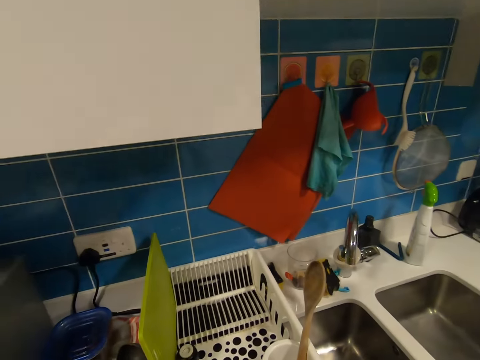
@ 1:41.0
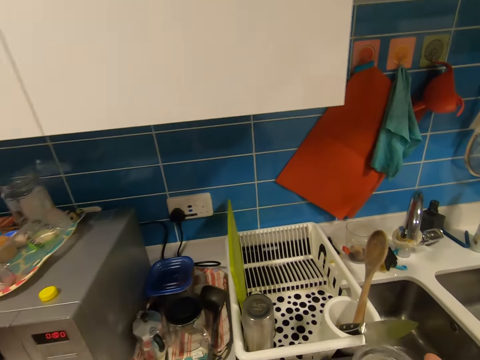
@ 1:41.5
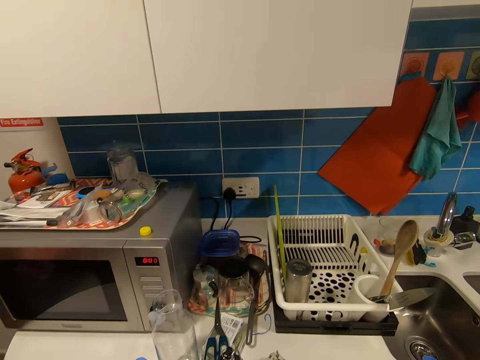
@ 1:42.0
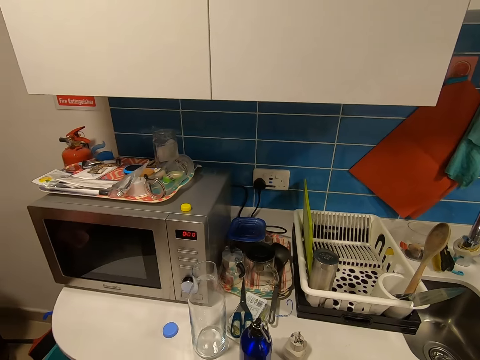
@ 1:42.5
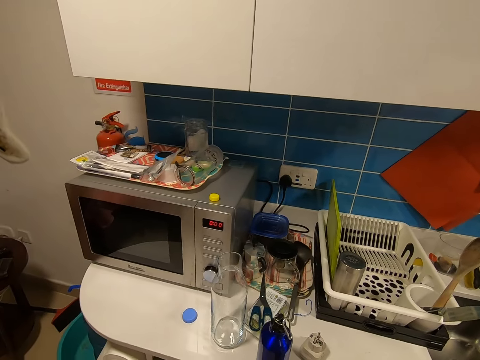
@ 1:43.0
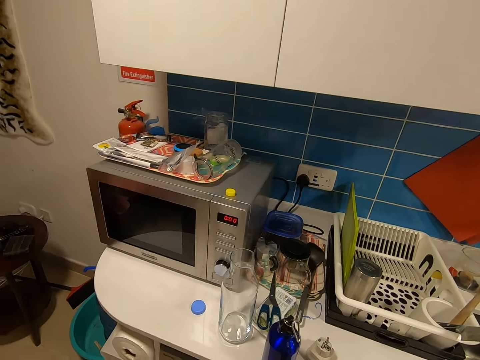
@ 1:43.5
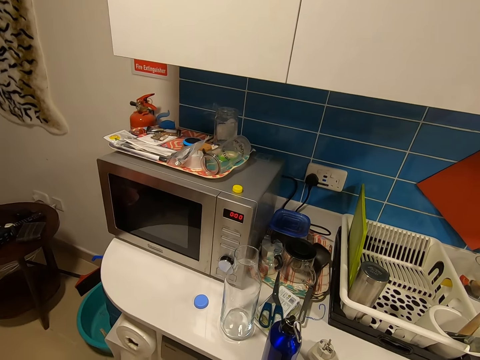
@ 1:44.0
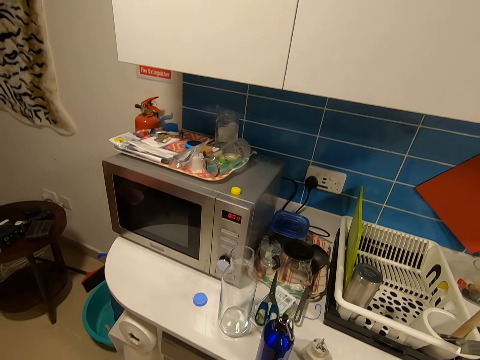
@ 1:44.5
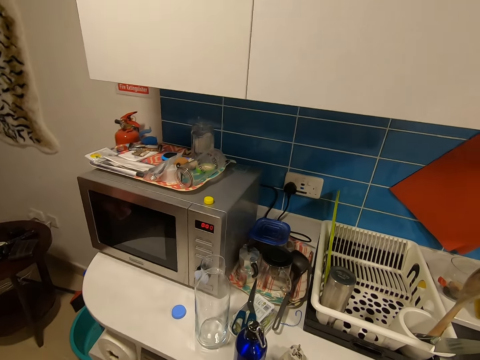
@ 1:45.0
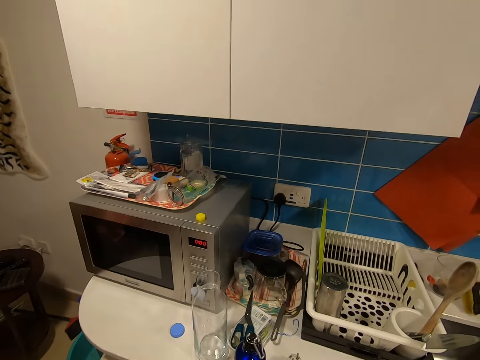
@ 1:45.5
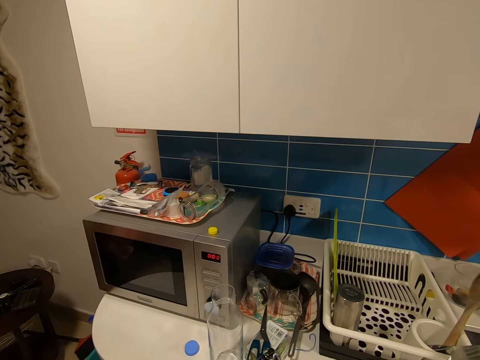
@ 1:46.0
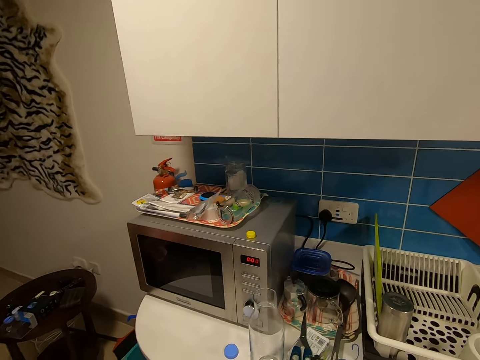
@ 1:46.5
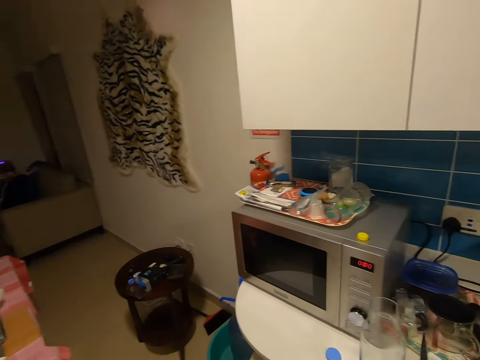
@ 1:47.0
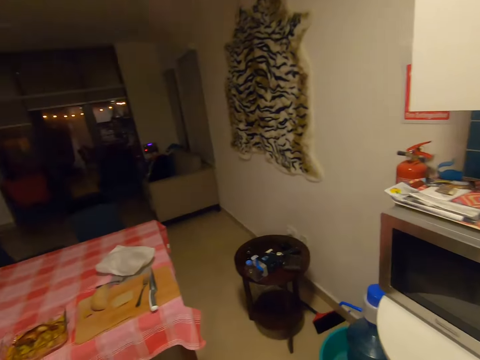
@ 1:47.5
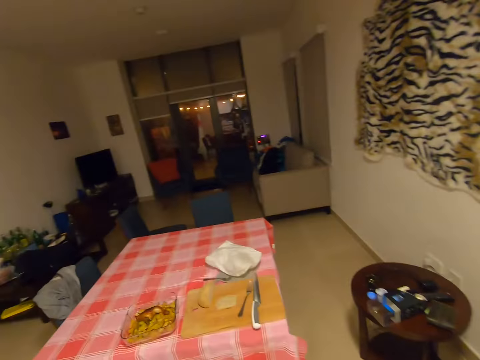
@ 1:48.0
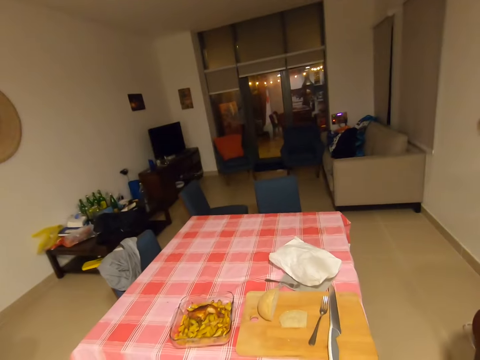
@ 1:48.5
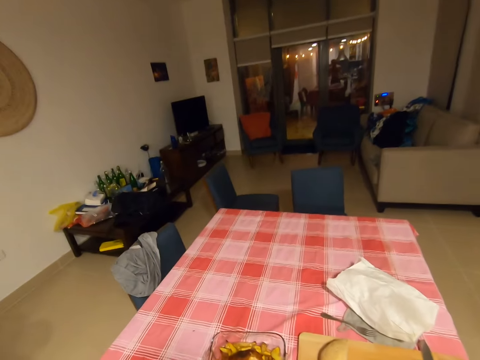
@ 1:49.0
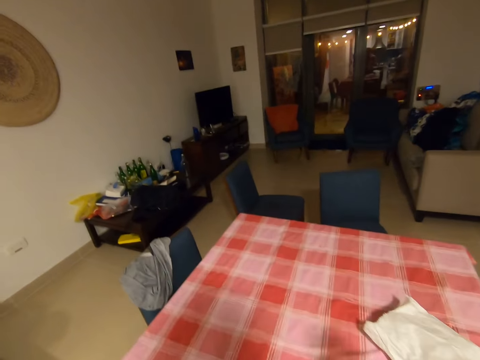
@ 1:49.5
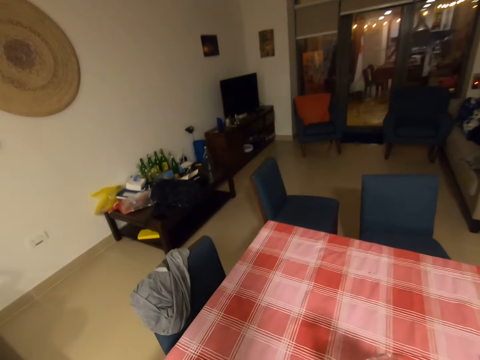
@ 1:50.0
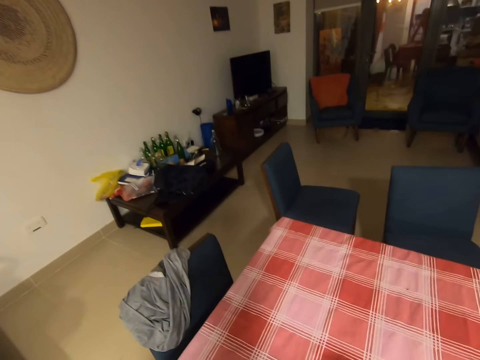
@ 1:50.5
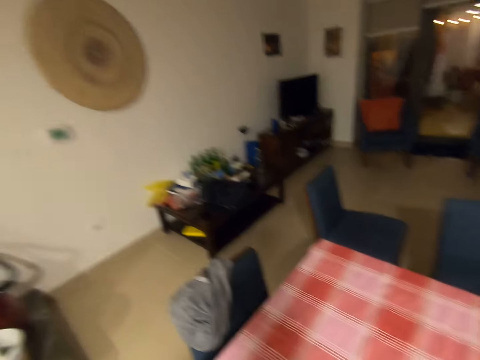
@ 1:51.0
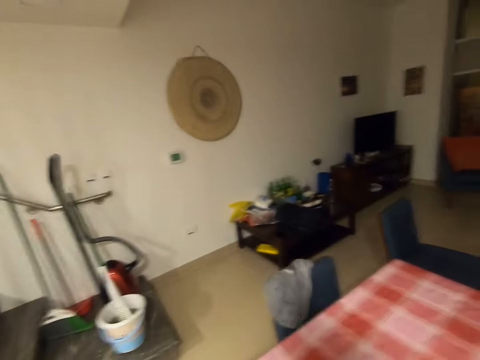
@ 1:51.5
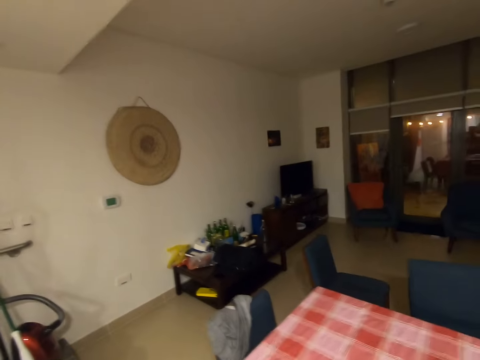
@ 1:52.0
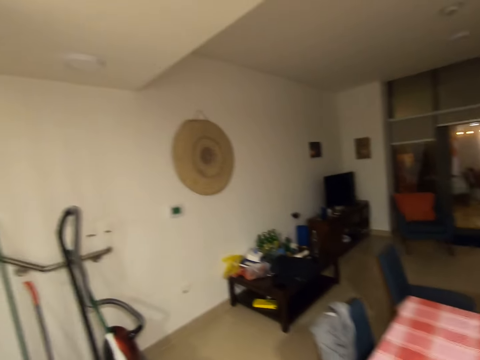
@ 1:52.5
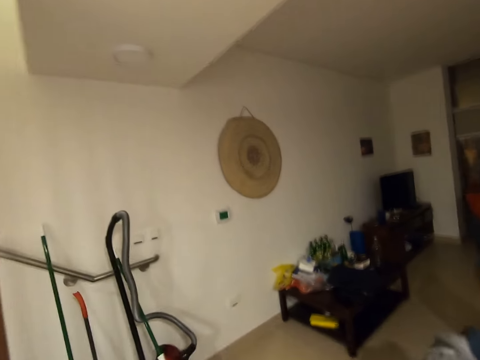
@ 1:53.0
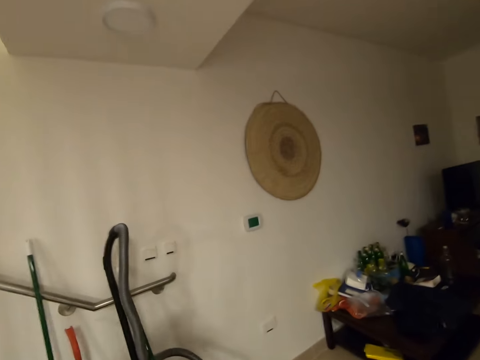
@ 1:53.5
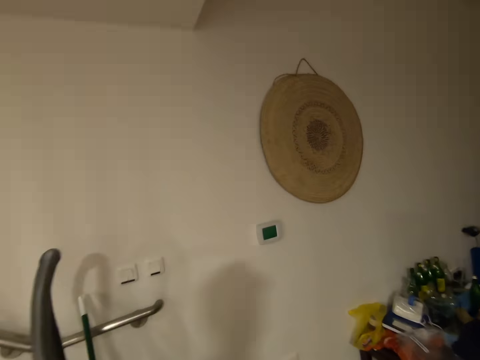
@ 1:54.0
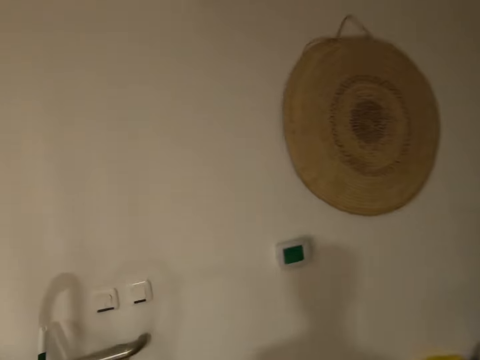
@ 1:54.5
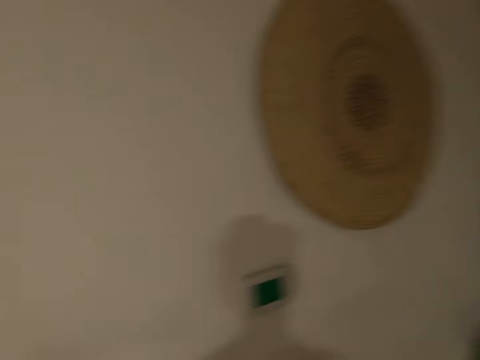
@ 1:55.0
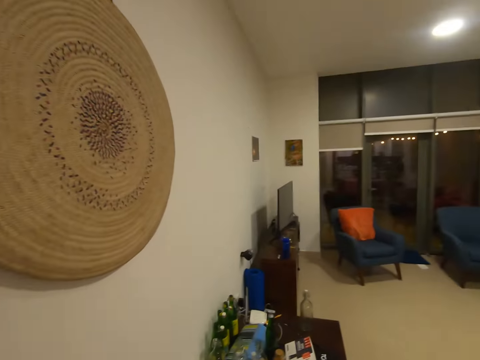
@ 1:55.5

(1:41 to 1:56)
The camera wearer picks the glass at the sink. They put the glass on the table.

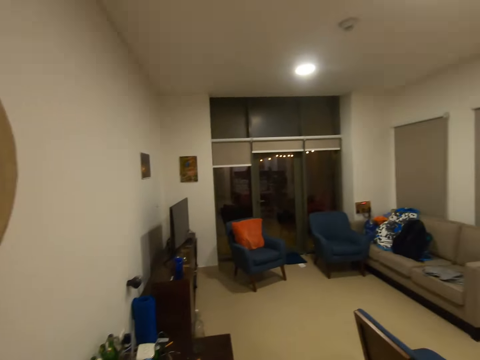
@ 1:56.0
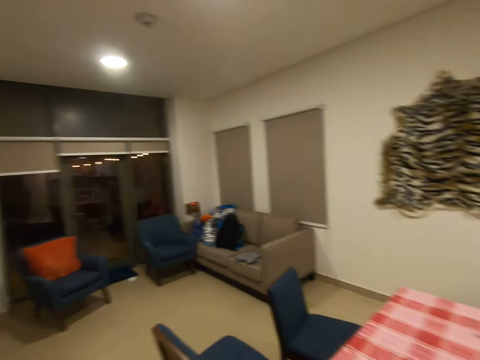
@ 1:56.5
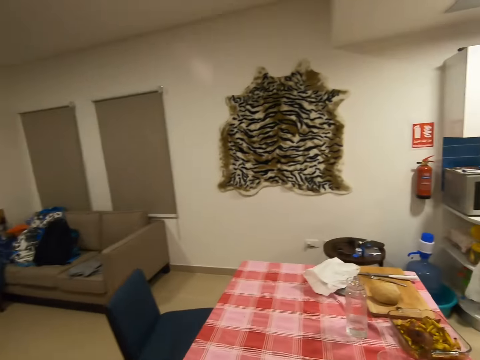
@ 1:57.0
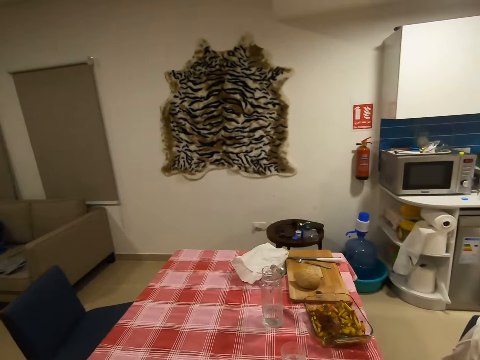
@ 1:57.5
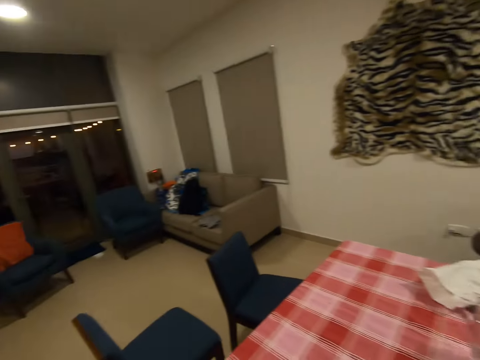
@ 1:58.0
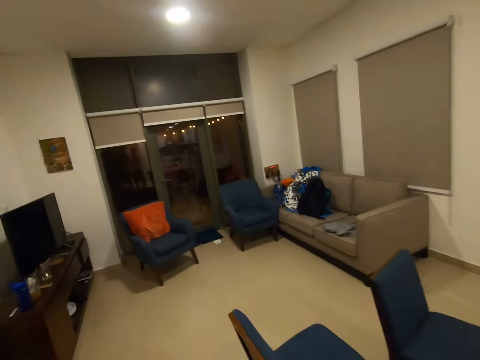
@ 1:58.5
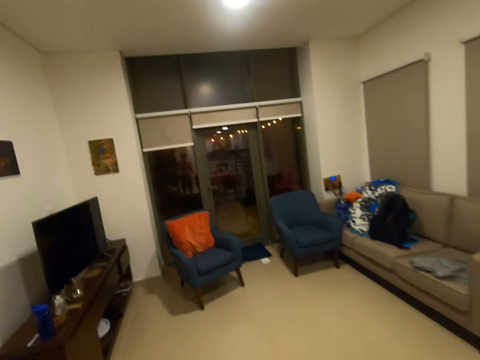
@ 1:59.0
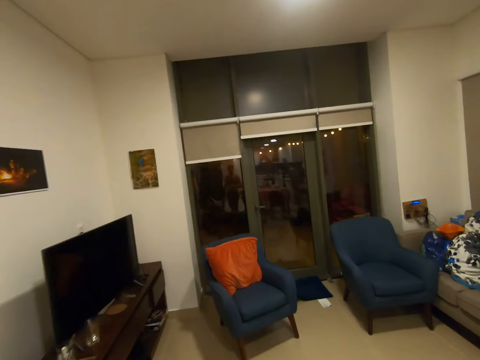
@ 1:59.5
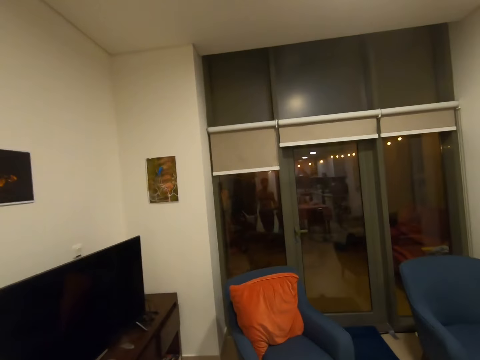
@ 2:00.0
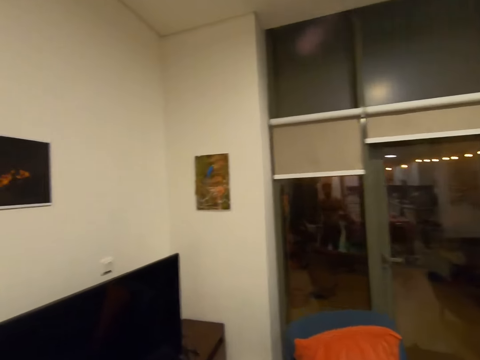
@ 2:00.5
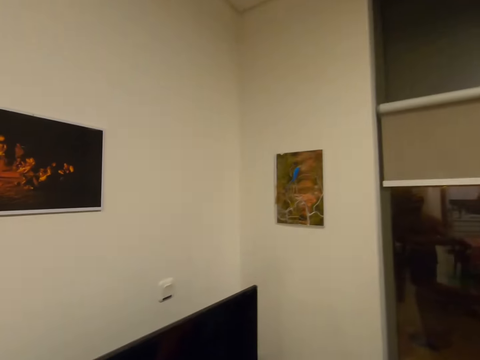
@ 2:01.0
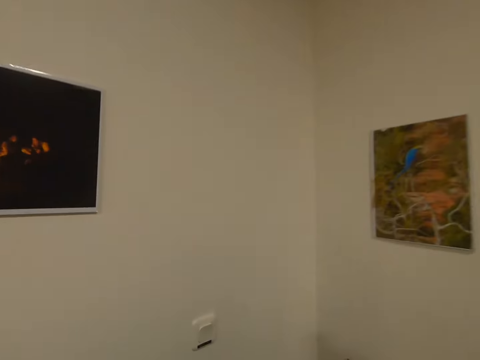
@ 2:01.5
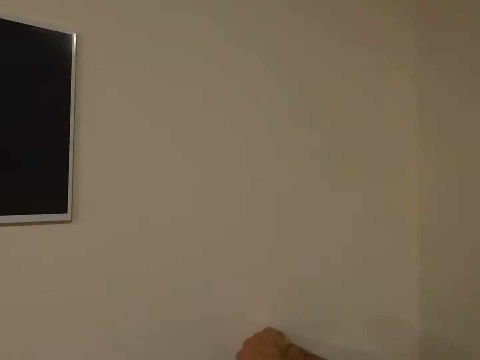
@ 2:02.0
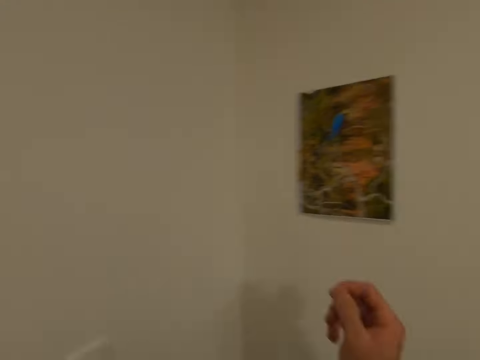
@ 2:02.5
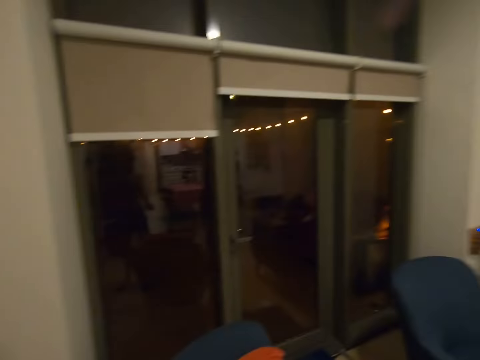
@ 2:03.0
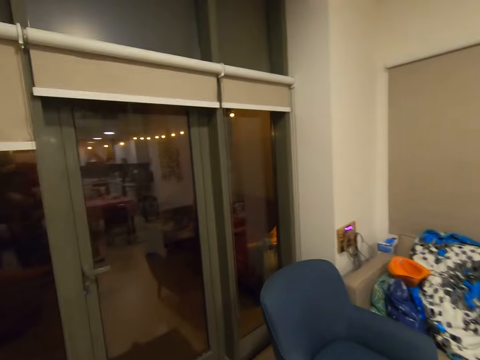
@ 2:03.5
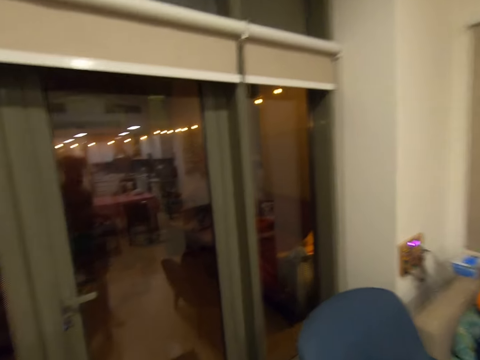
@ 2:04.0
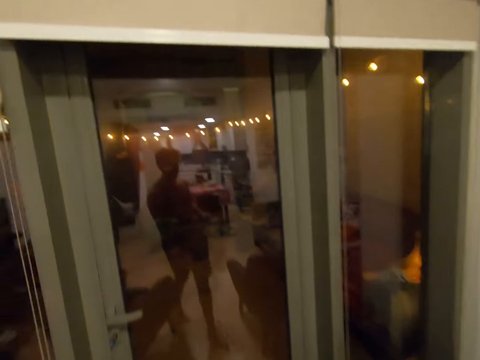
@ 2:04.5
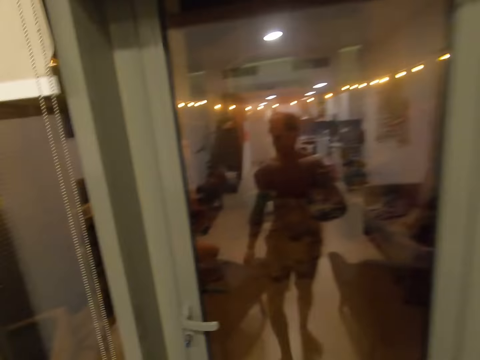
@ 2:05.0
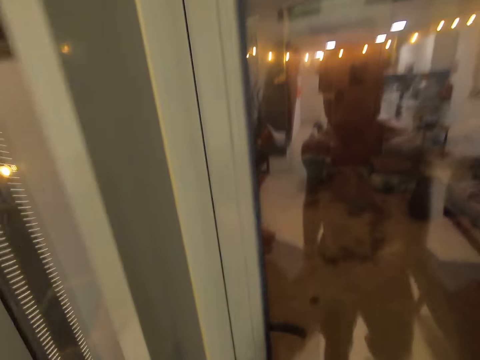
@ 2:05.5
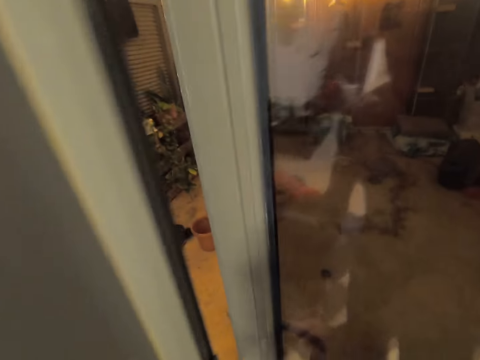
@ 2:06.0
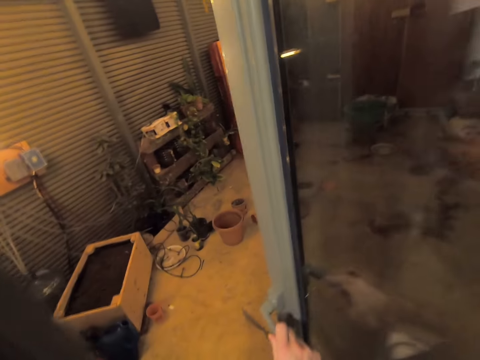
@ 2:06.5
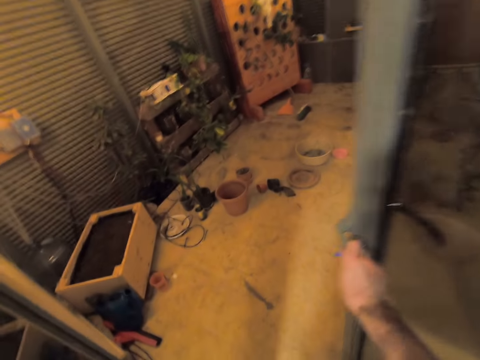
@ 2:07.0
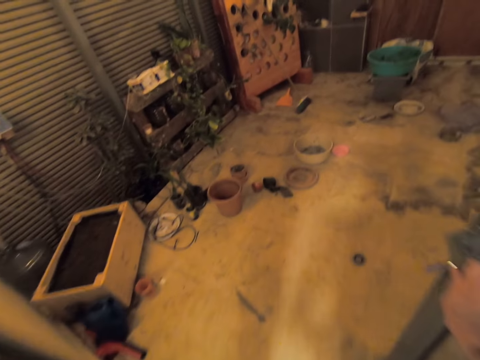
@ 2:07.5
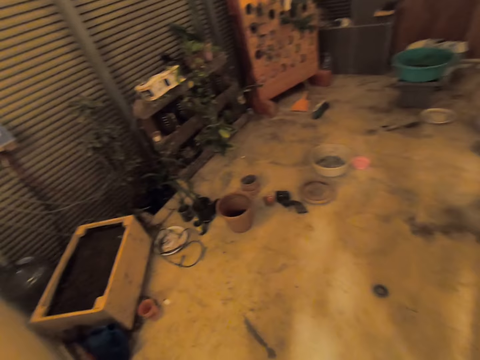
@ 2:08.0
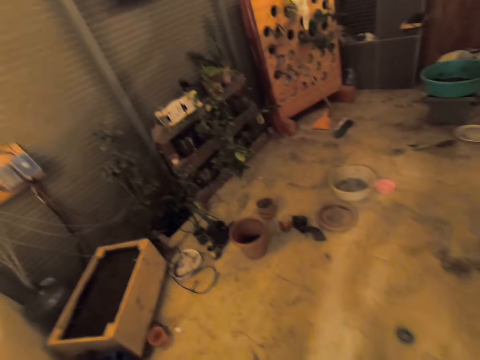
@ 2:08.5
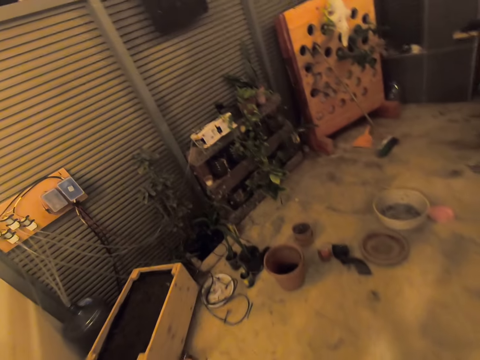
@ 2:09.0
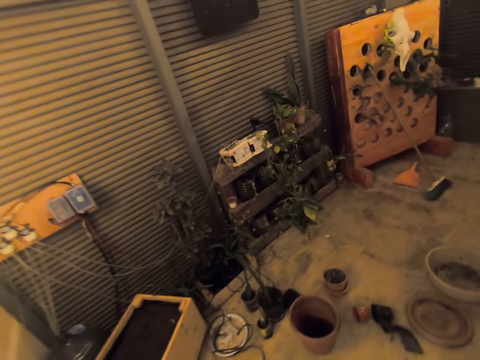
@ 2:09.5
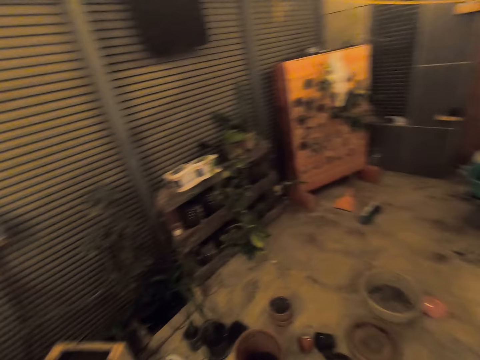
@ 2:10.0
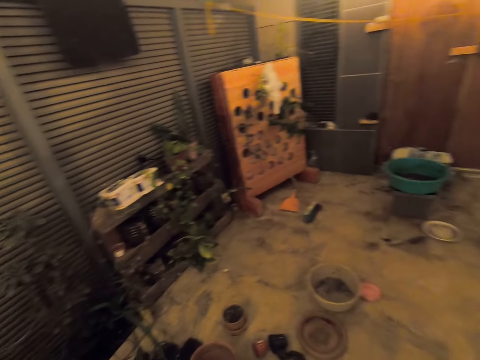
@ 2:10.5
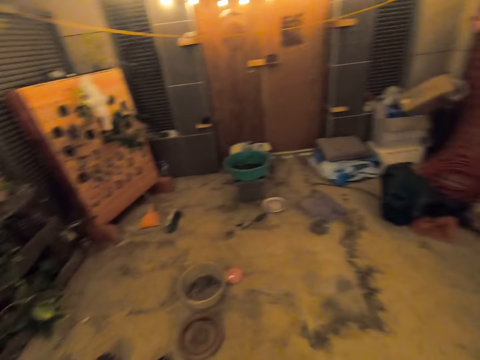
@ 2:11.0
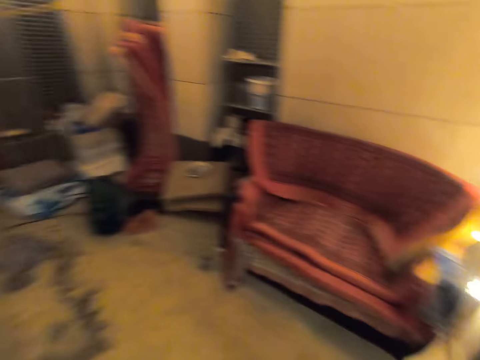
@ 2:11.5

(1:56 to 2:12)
The camera wearer puts off the switch near the TV. They open the door. They walk around.
